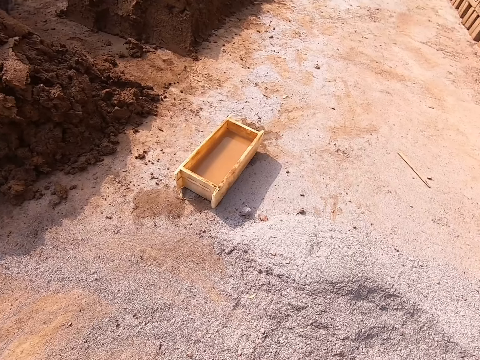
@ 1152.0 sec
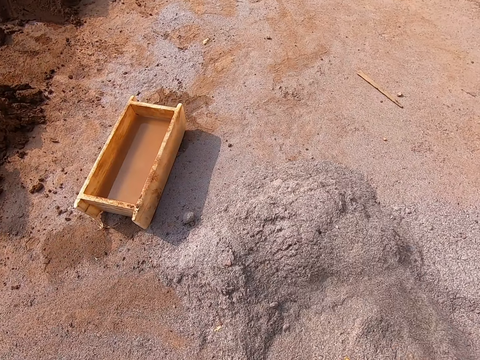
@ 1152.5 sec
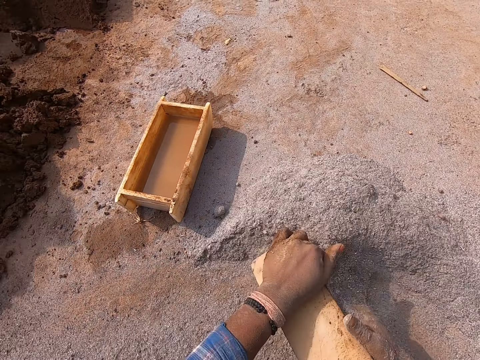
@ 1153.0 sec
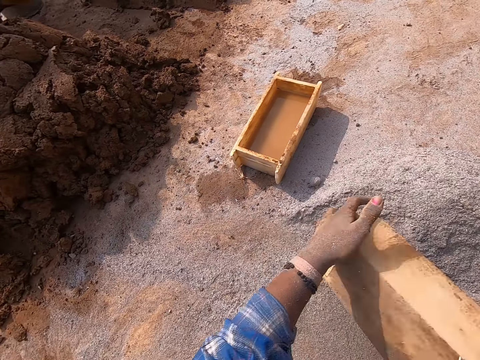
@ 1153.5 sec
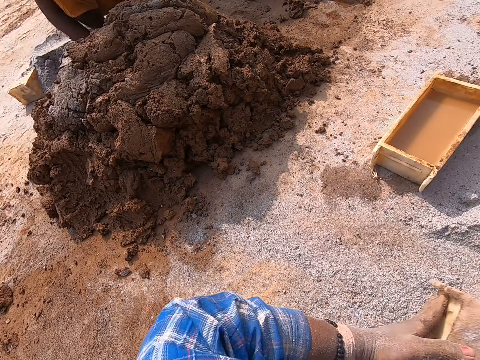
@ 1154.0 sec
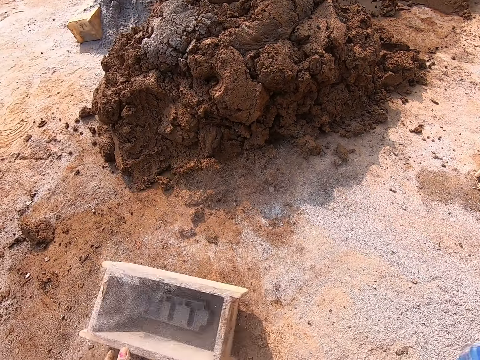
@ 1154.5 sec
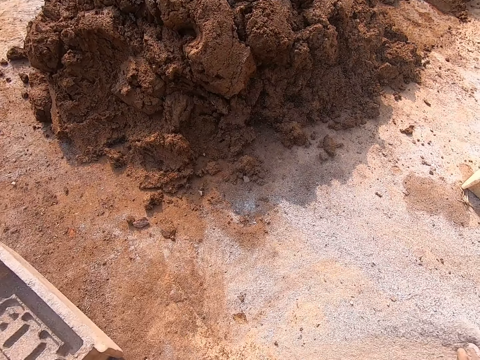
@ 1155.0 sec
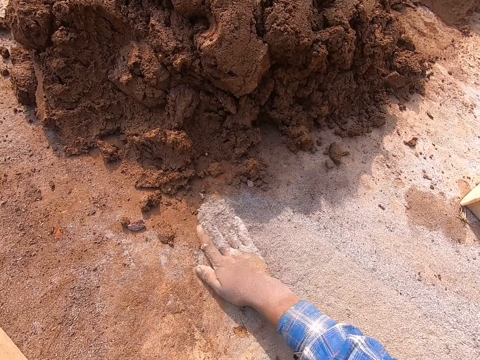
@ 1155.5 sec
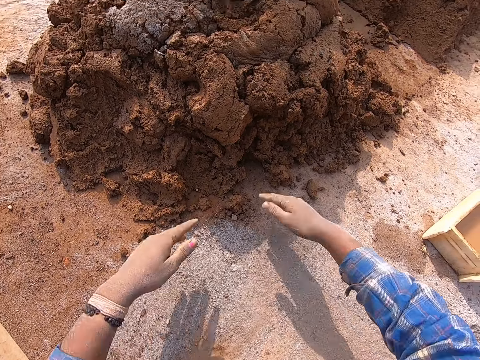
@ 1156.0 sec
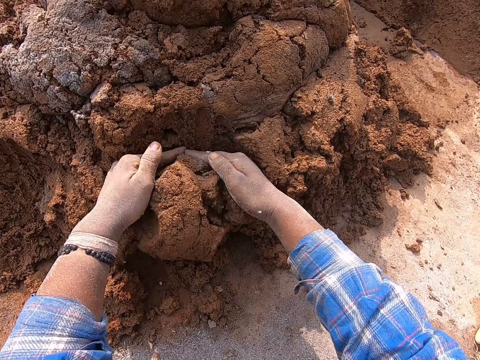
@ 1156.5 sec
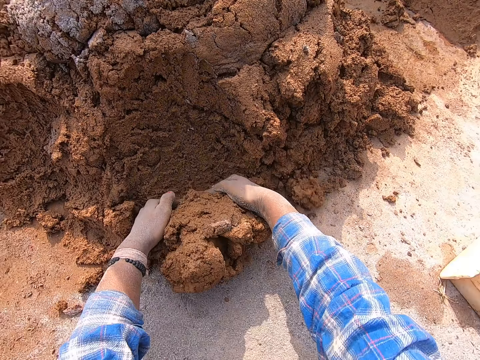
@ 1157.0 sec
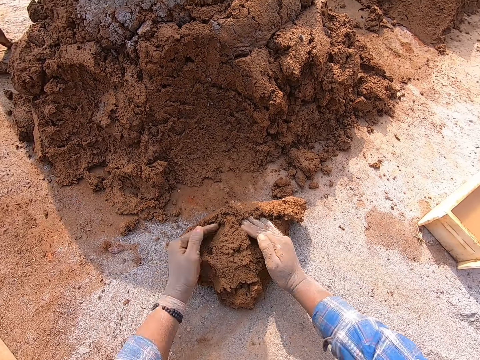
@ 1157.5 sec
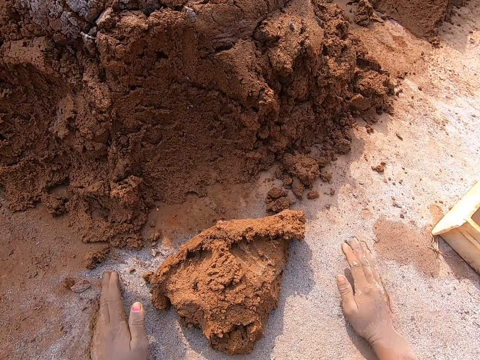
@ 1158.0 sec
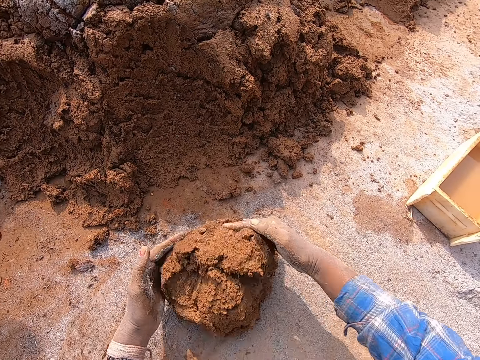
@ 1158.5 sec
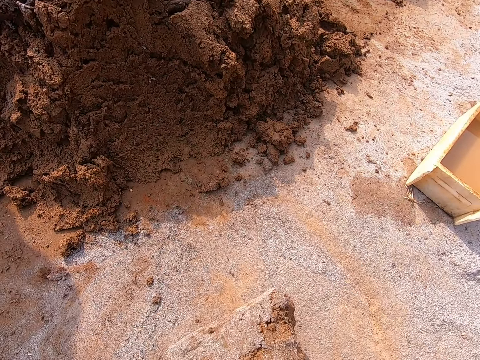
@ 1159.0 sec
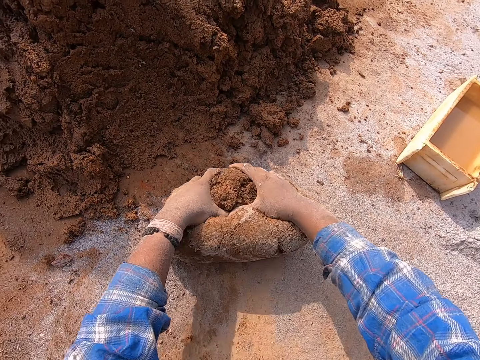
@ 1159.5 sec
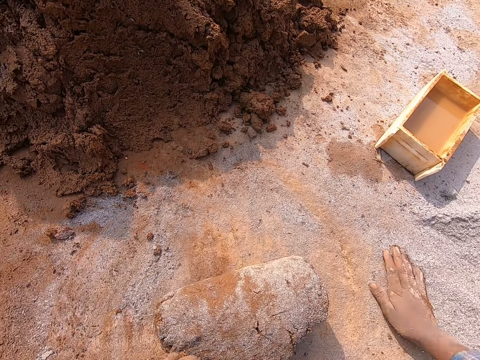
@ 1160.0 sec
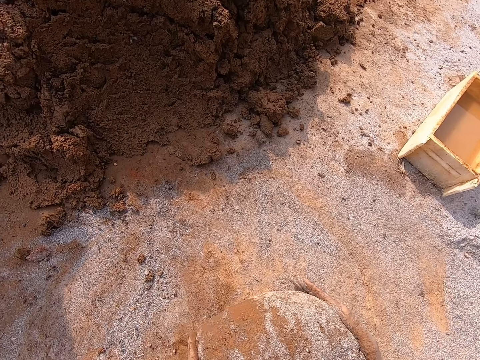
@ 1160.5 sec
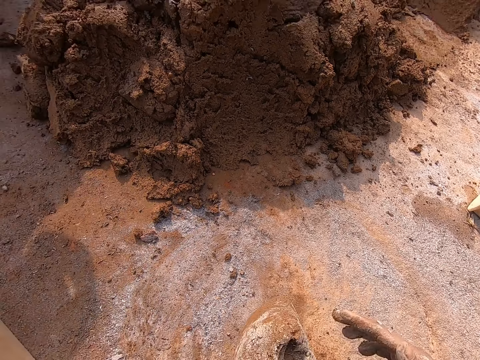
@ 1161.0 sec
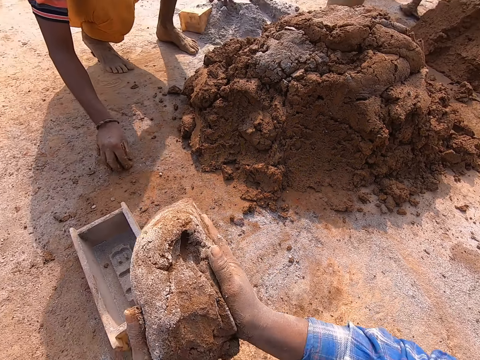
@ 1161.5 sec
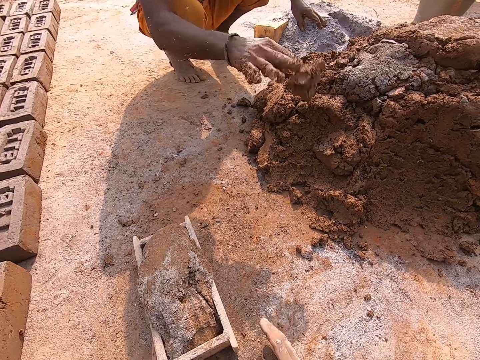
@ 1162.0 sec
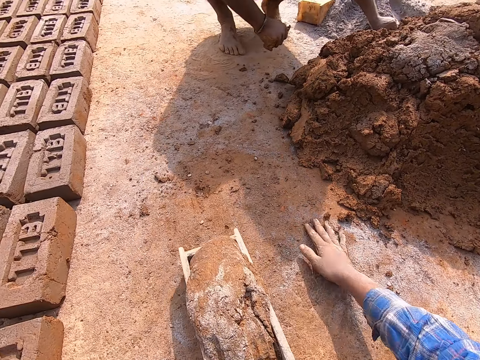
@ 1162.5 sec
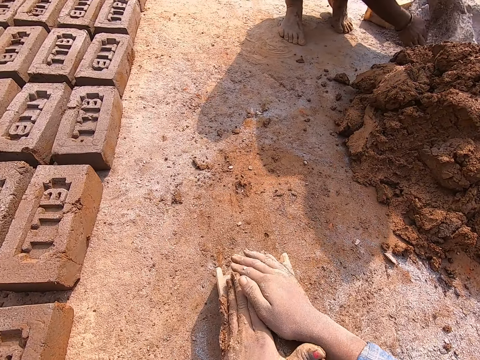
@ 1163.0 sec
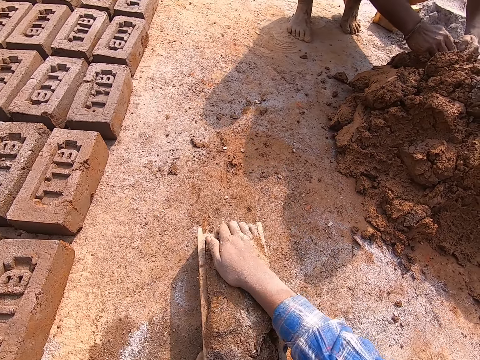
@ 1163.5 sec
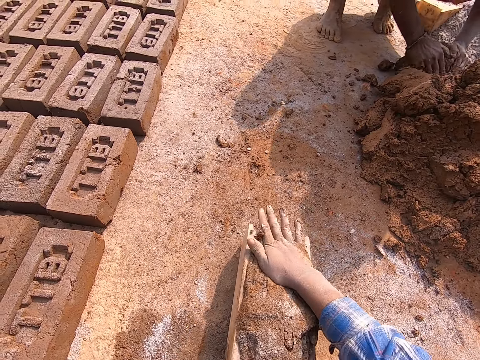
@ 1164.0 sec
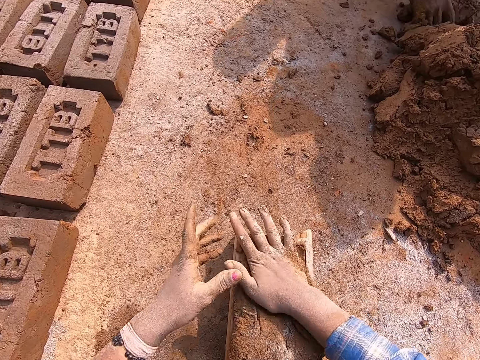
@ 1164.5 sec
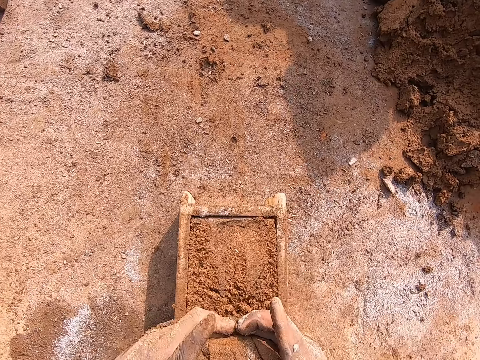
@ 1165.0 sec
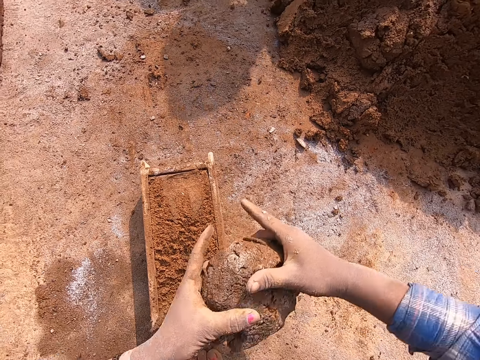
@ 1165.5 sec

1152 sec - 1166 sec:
The camera wearer moves the cement on the ground with her right hand. She drags the brick mold with her left hand. She spreads sand. She puts the cement in the brick mold with her right hand. She turns the brick mold to the ground with both hands. She turns the cement to the ground from the brick mold in both hands. She carries the brick mold with both hands. She pours the sand. She drops the brick mold on the ground with her left hand. She drags the brick mold on the ground with her left hand and moves the cement on the ground with her right hand. She spreads the sand on the ground. She takes some clay mixture from the heap of clay mixture on the ground with both hands. She rubs both hands on the cement on the ground. She molds the clay mixture on the ground with both hands. She rolls the clay on the sand. She rubs her right hand on the cement on the ground. She molds the clay mixture on the ground with both hands. She picks the clay mixture from the ground with both hands. A boy takes clay mixture from the ground with his right hand. The camera wearer drops the clay mixture in the brick mold with both hands. The boy throws the clay mixture on the ground with his right hand. The camera wearer drags the brick mold on the ground with her left hand and rubs her right hand on the ground. The boy takes cement from the ground with his left hand. The camera wearer touches the clay mixture in the brick mold with both hands. The boy rubs both palms together. The camera wearer presses the clay. She holds the brick mold with her left hand. The boy takes clay mixture from the heap of clay mixture on the ground with both hands. The camera wearer hits the brick mold on the ground with her right hand. She taps the clay mixture in the brick mold with her right hand. She takes off some clay mixture from the brick mold with both hands.

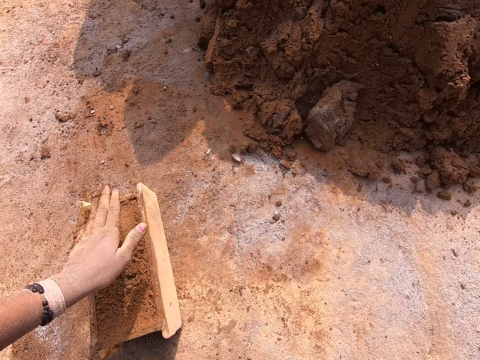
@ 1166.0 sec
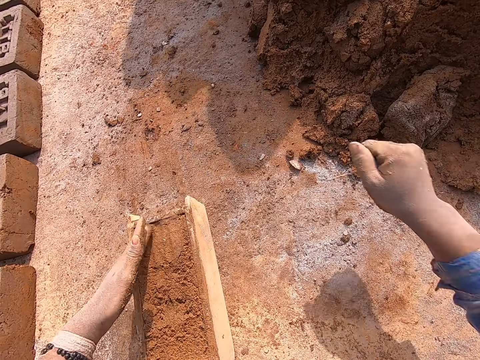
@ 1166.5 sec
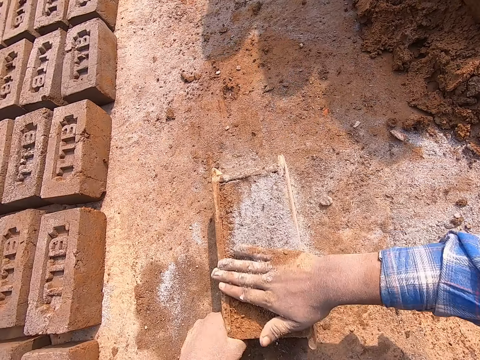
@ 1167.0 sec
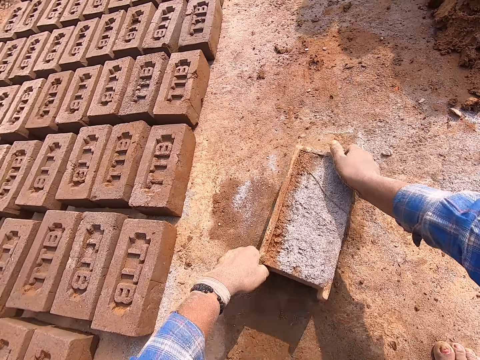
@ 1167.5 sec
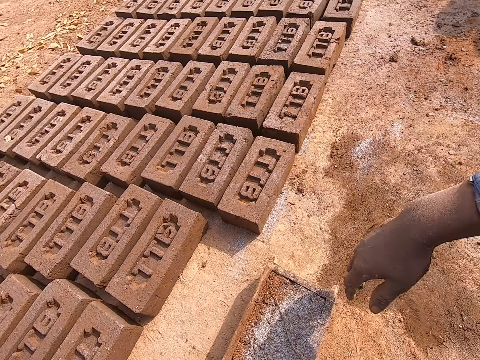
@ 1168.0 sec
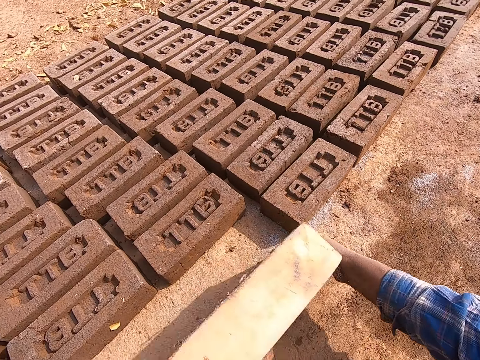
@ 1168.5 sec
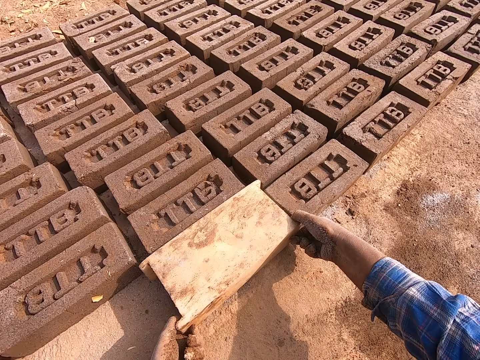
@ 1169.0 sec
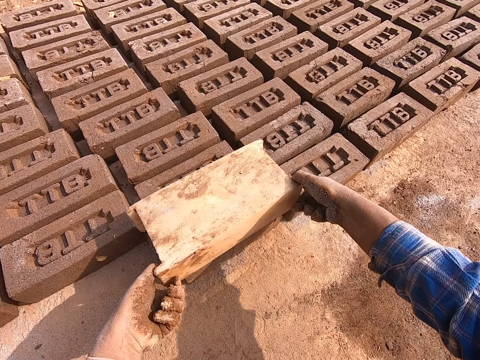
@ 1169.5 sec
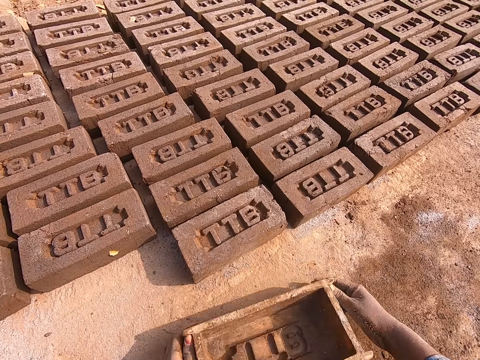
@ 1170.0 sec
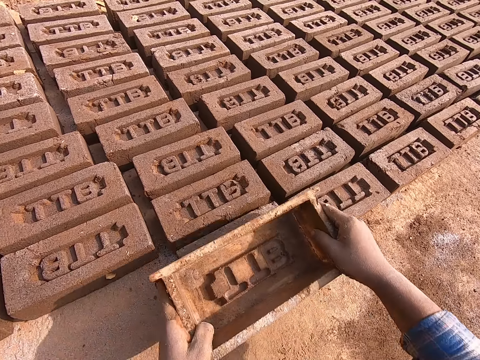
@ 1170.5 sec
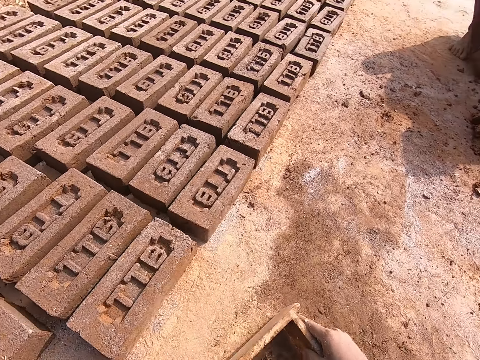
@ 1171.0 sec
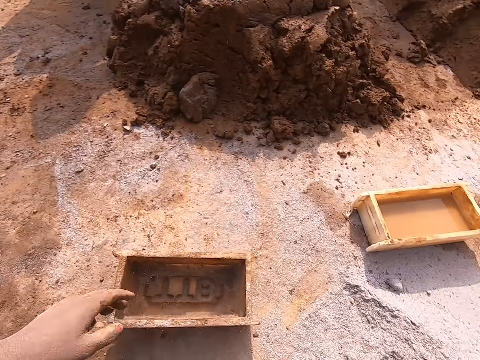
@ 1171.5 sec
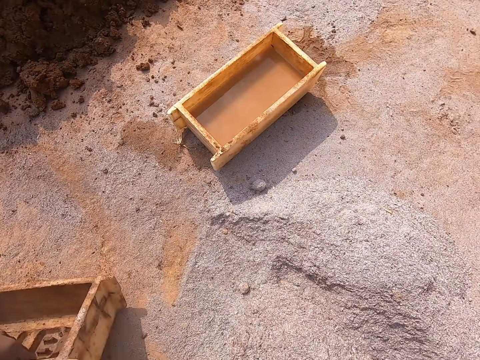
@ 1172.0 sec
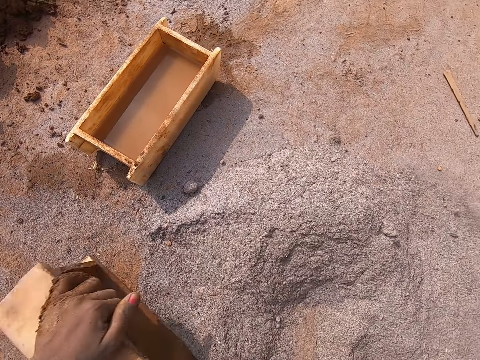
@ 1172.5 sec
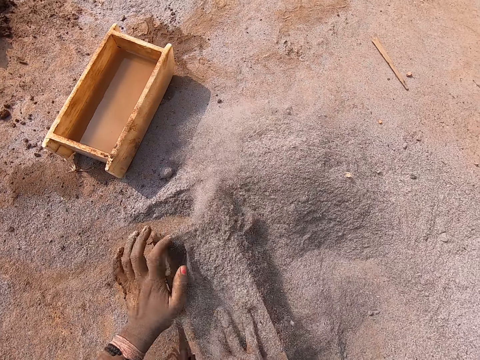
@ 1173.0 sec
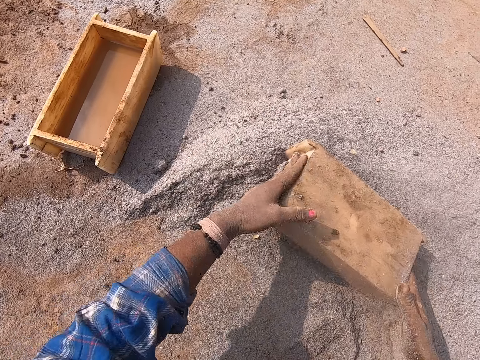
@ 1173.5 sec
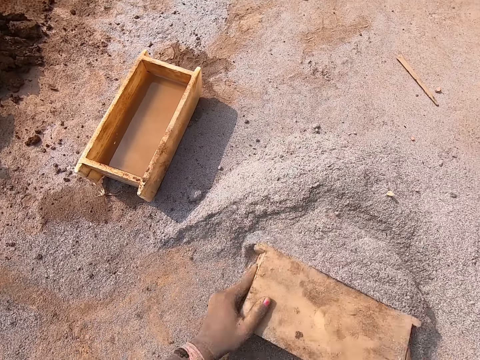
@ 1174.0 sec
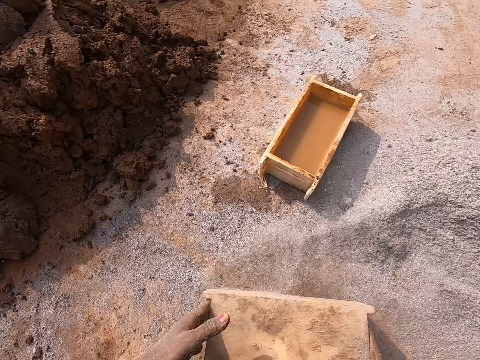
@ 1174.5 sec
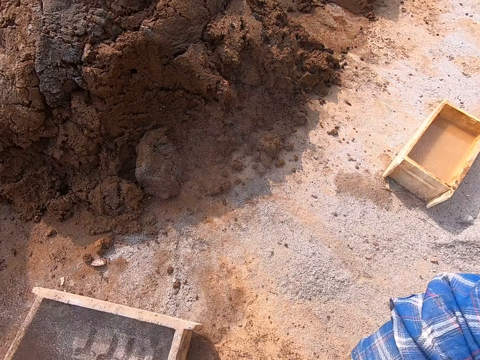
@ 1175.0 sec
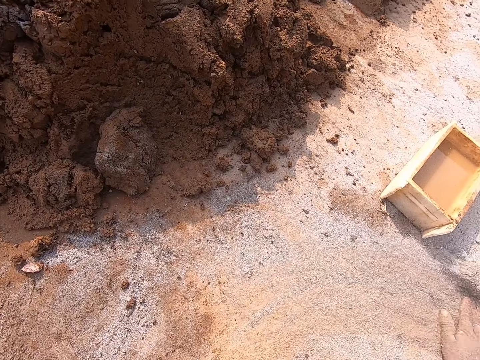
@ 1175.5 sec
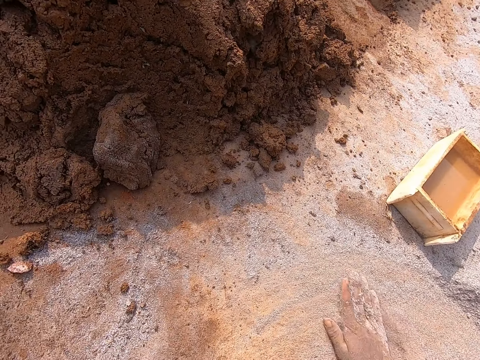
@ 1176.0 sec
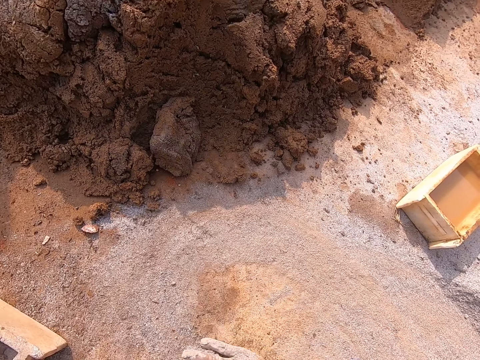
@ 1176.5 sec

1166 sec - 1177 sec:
The camera wearer throws the clay mixture on the ground with both hands. She touches the clay mixture in the brick mold with her left hand. She sprinkles cement on the clay mixture in the brick mold with her right hand. She rubs the cement on the clay mixture in the brick mold with her right hand. She drags the brick mold on the ground with both hands. She turns the clay mixture to the ground from the brick mold in both hands. She removes the brick mold from the clay mixture on the ground with both hands. She drops the brick mold on the ground with both hands. She lifts the brick mold from the ground with both hands. She touches the clay mixture on the ground with the brick mold in both hands. She hits the brick with the molding box. She drops the brick mold on the ground with both hands. She holds the brick mold with her left hand. She turns the brick mold on the ground with her left hand. She moves the cement on the ground with her right hand. She drags the brick mold on the ground with her left hand and puts the cement in the brick mold with her right hand. She spreads sand on the ground. She turns the cement to the ground from the brick mold in both hands. She lifts the brick mold from the ground with both hands. She pours the sand. She pushes the cement on the ground with the brick mold in both hands. She drops the brick mold on the ground with both hands. She rubs her right hand on the cement on the ground. She spreads sand on the ground. She rubs both hands on the cement on the ground.
